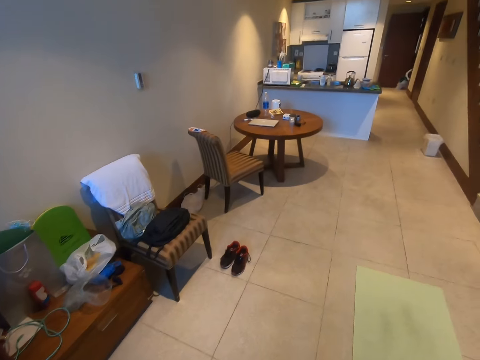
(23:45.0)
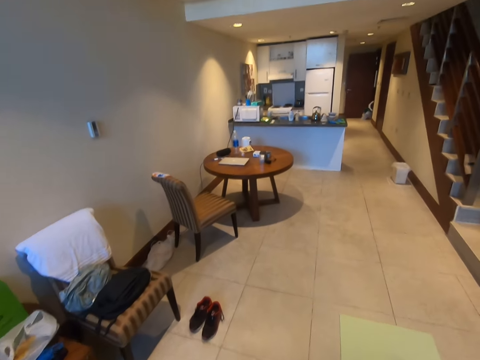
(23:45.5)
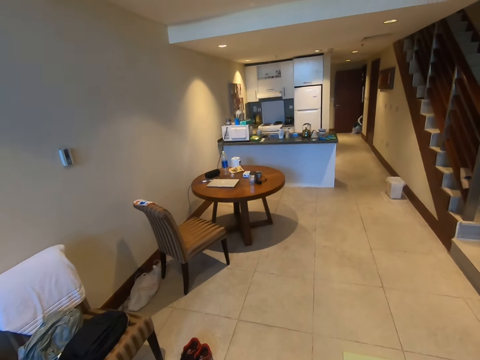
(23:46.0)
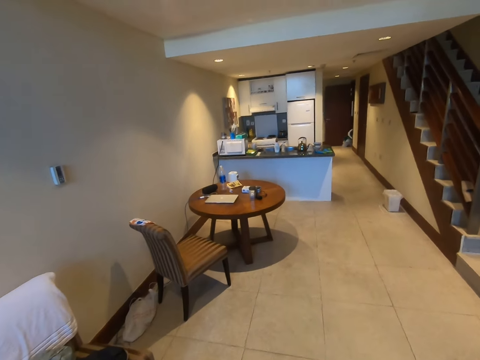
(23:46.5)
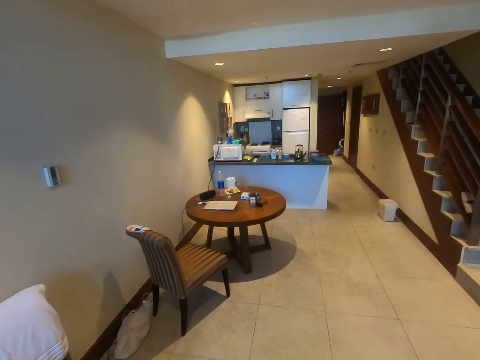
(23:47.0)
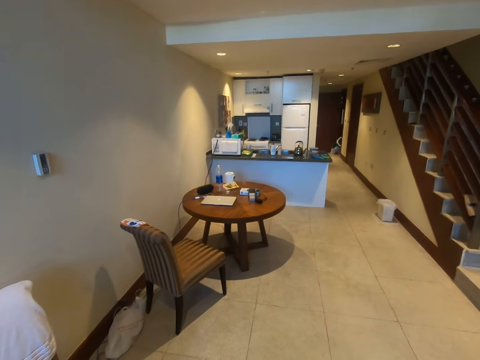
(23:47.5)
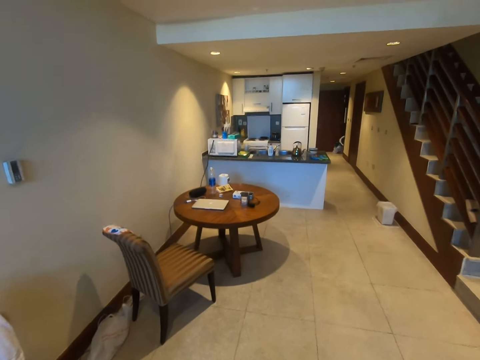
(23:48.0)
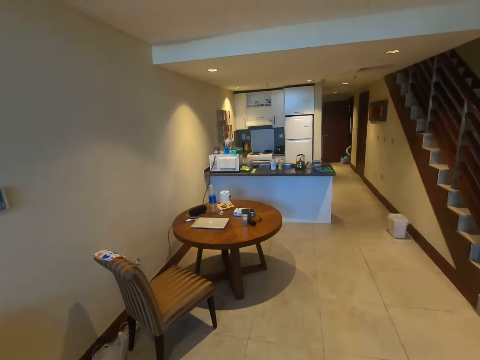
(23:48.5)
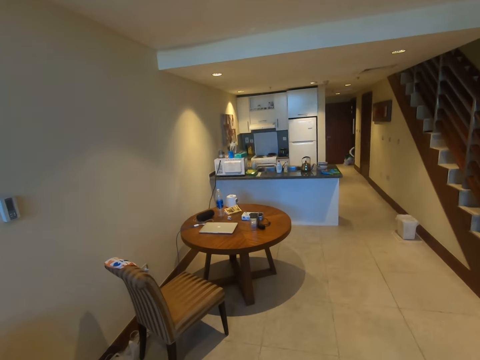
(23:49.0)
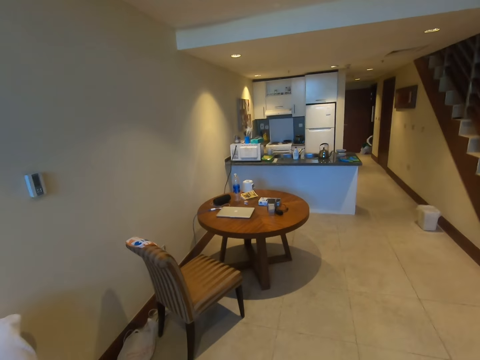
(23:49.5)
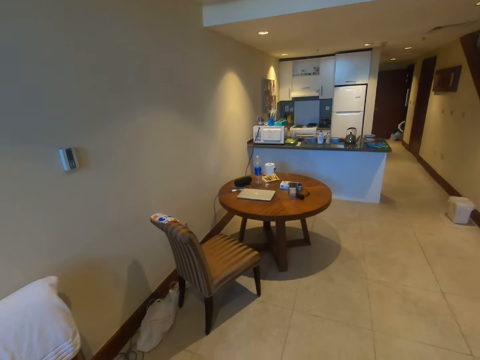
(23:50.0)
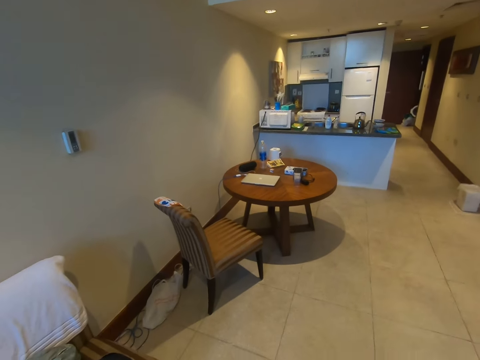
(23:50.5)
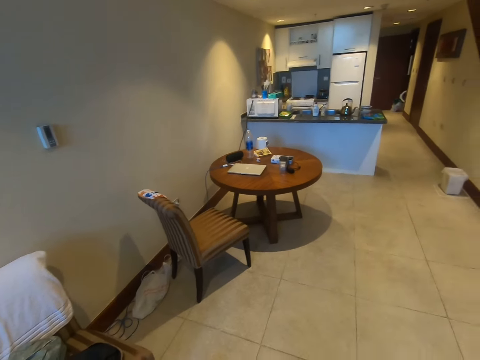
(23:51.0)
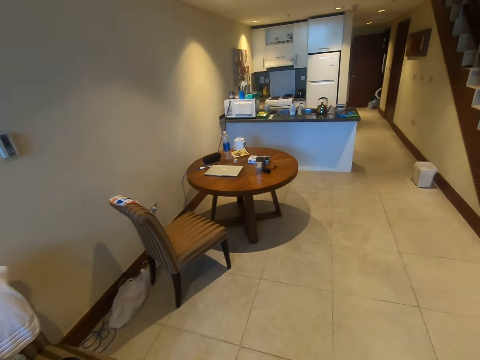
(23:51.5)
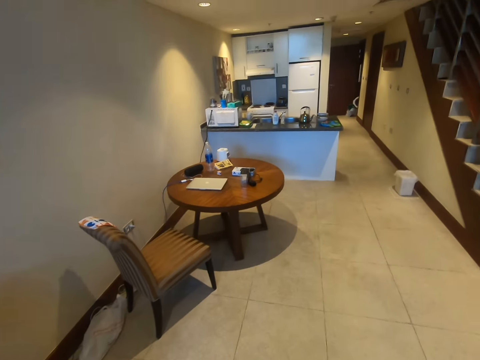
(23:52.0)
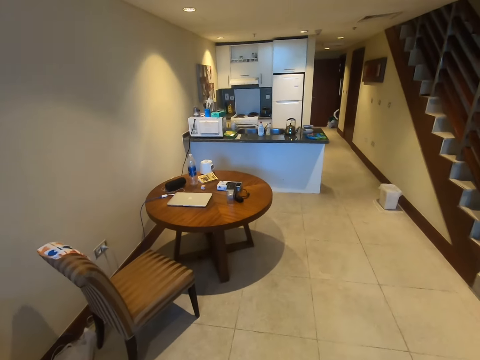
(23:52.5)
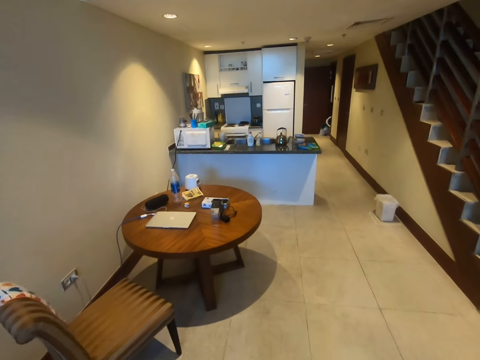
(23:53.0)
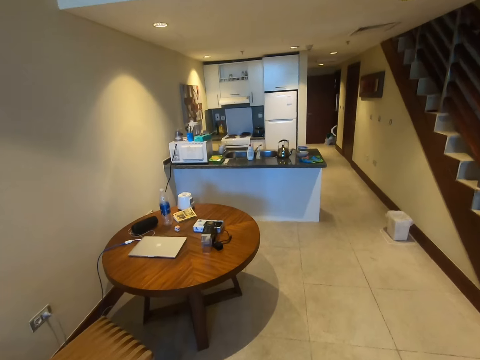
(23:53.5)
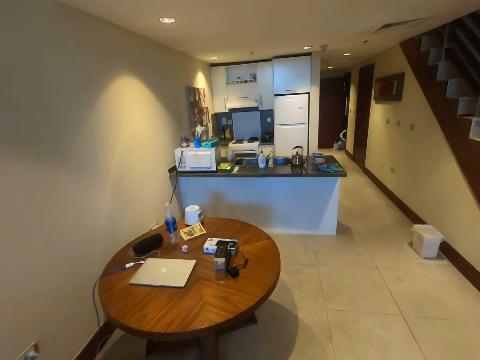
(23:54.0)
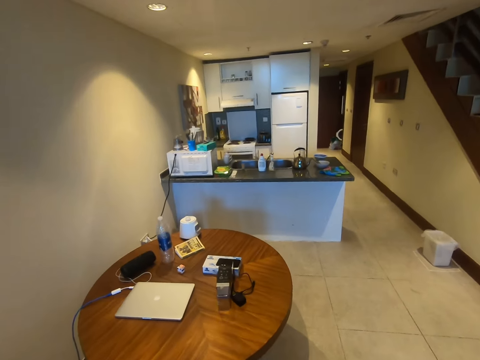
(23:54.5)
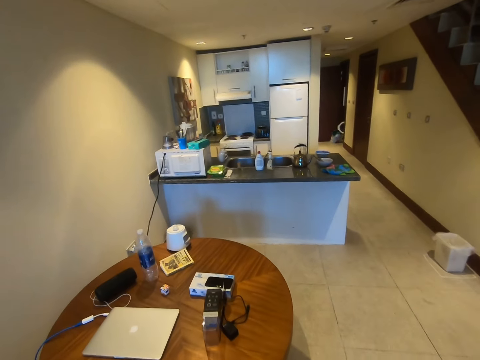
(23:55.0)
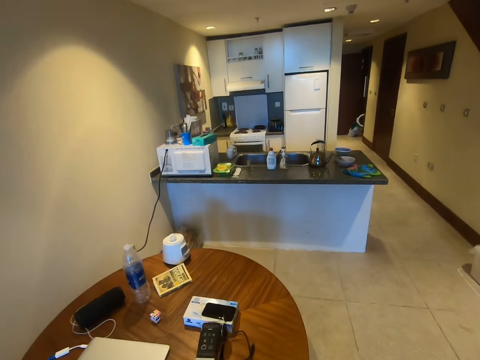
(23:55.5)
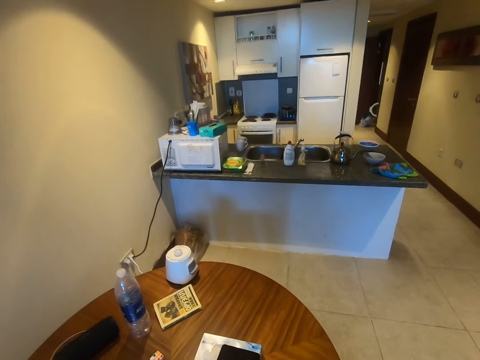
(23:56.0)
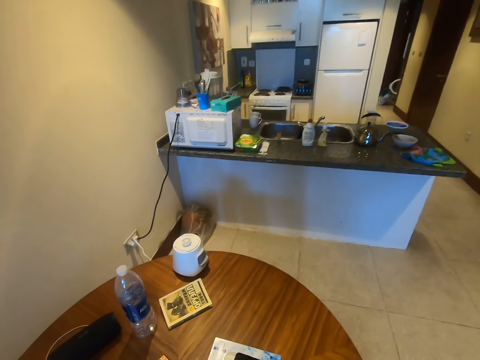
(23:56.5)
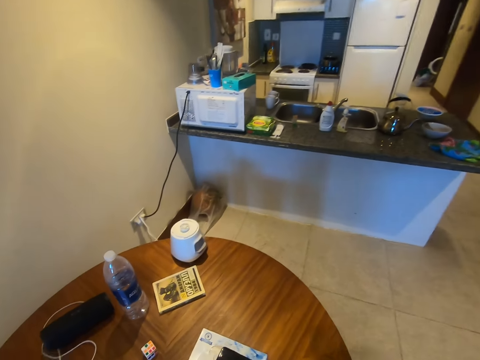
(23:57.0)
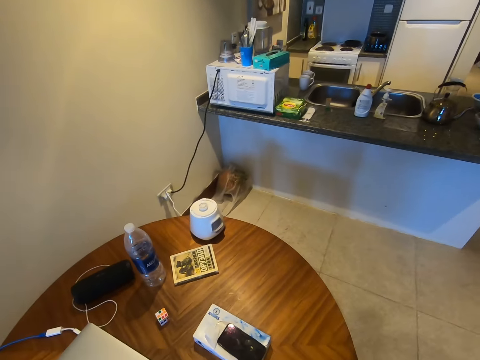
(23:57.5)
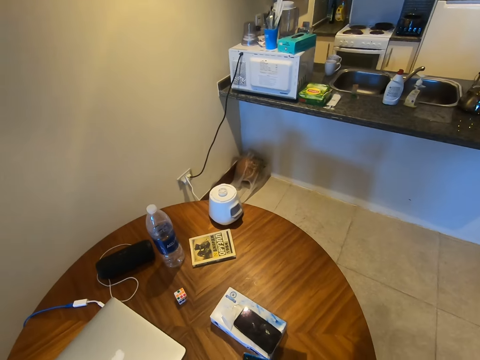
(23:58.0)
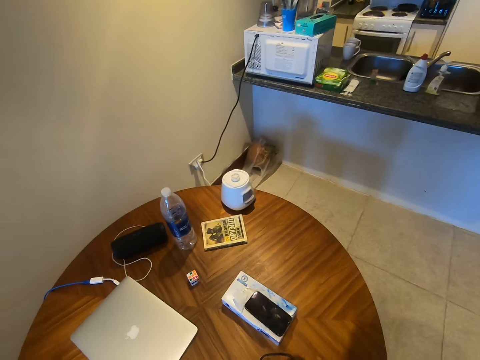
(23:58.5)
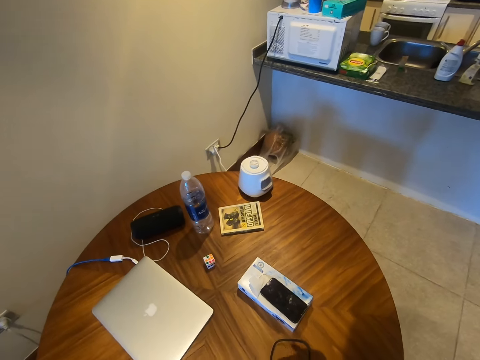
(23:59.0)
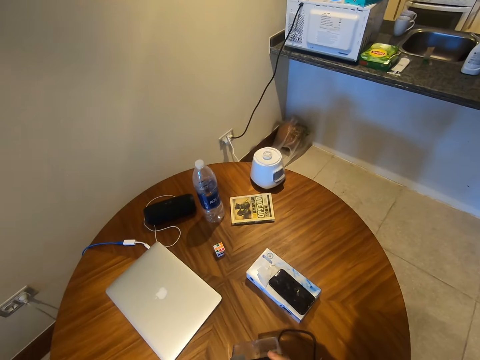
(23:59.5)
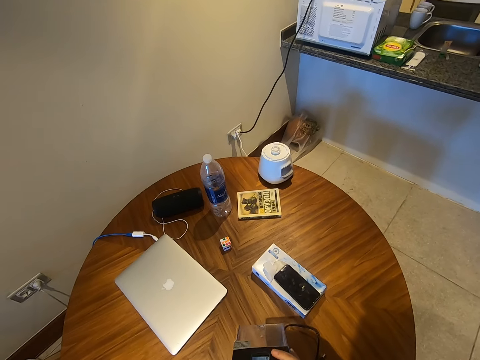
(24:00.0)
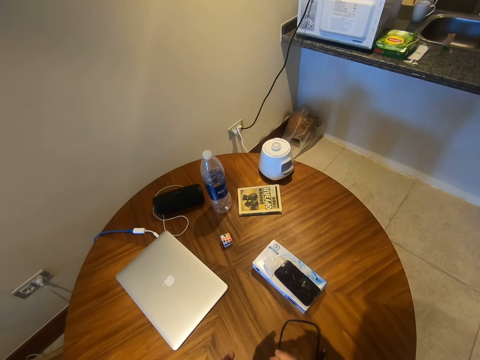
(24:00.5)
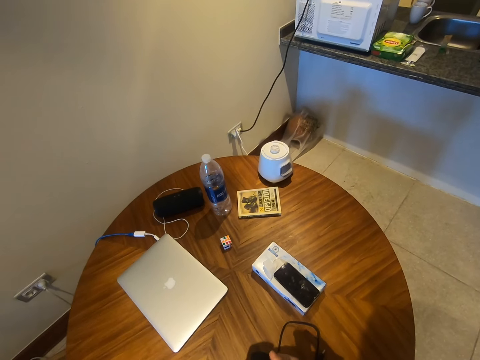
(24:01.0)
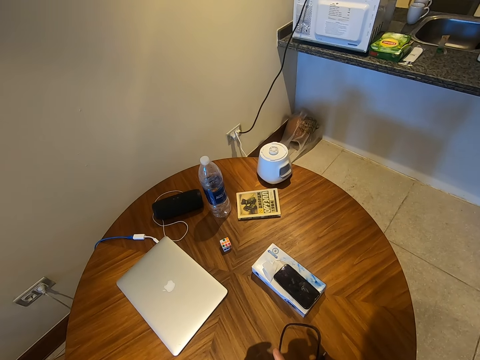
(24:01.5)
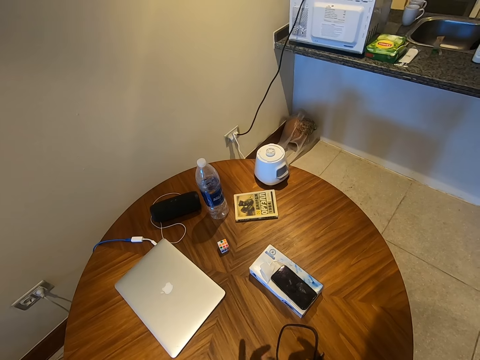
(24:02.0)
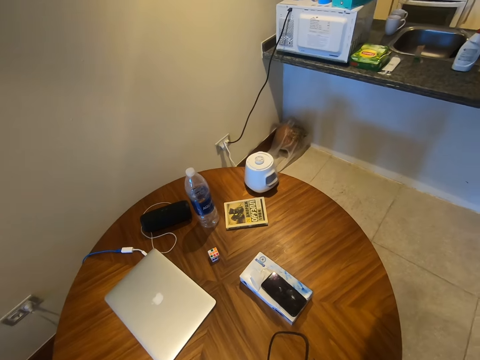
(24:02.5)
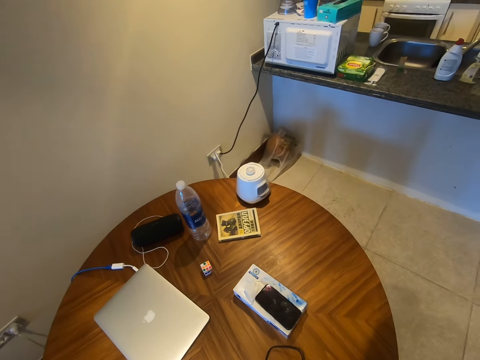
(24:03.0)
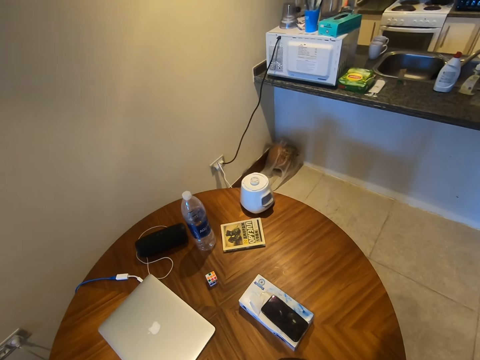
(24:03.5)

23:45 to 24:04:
The camera wearer walks around the room. They touch a box. They hold a charger from the table.

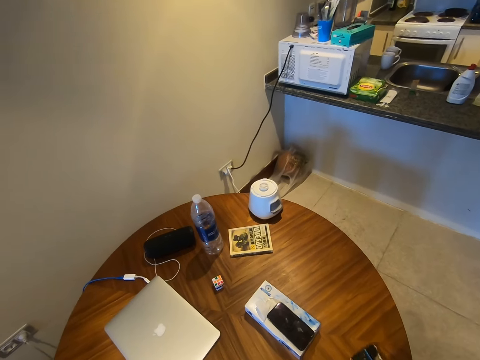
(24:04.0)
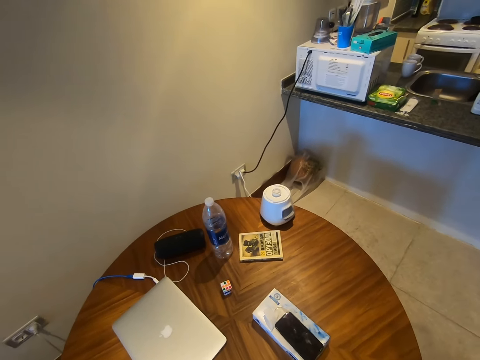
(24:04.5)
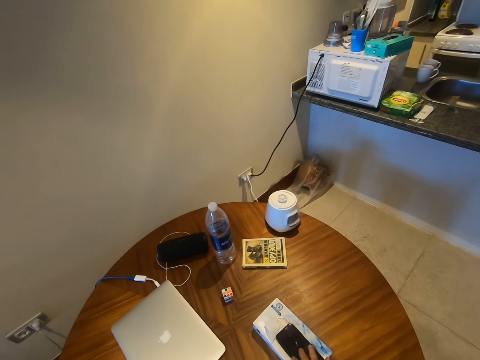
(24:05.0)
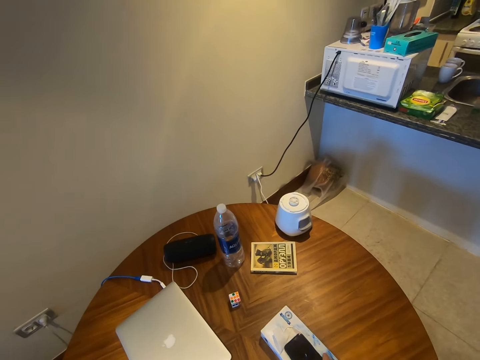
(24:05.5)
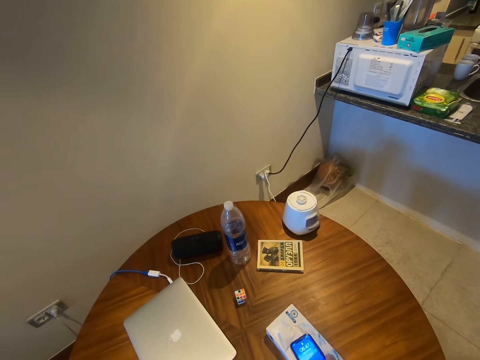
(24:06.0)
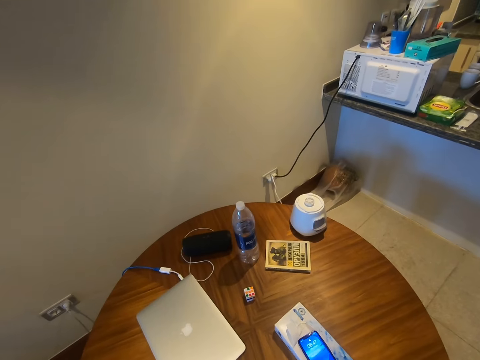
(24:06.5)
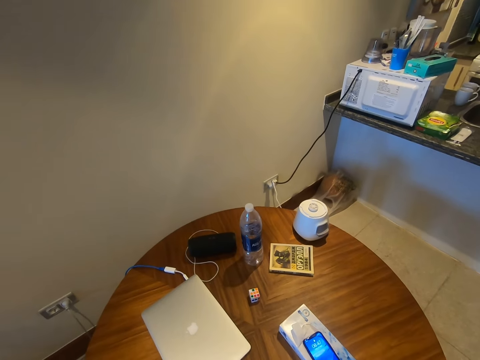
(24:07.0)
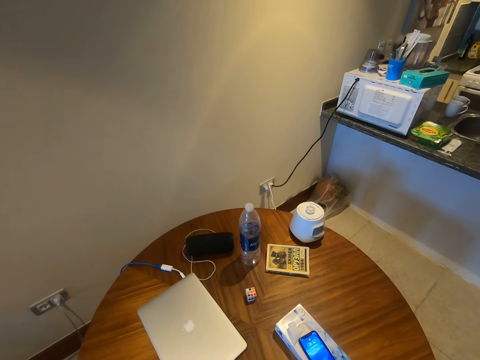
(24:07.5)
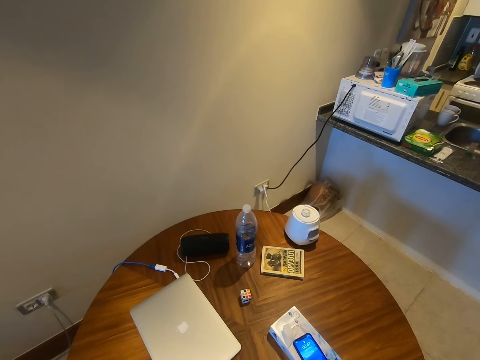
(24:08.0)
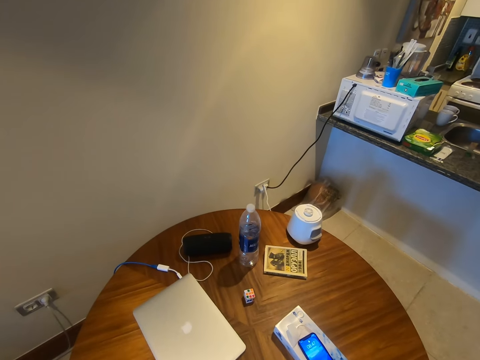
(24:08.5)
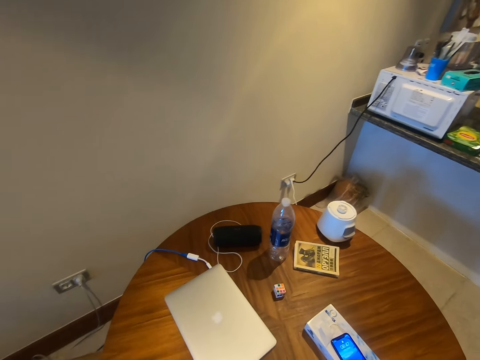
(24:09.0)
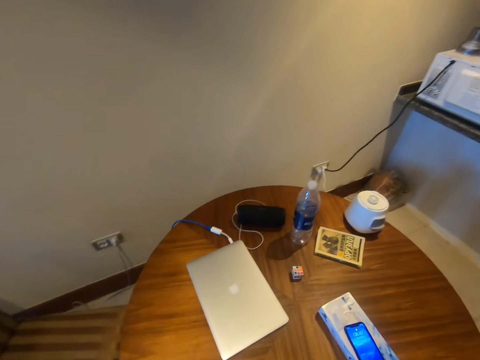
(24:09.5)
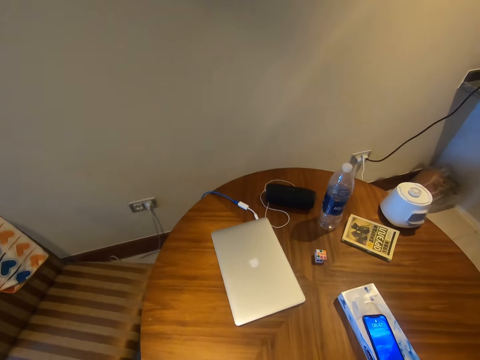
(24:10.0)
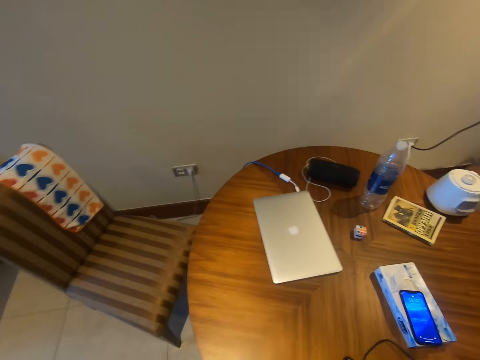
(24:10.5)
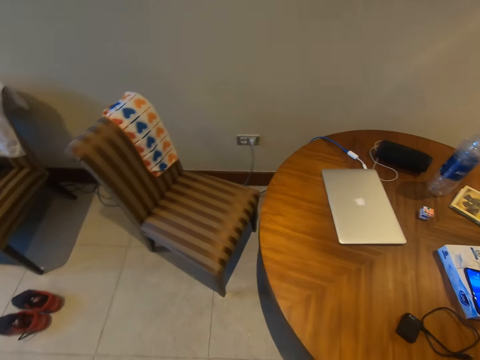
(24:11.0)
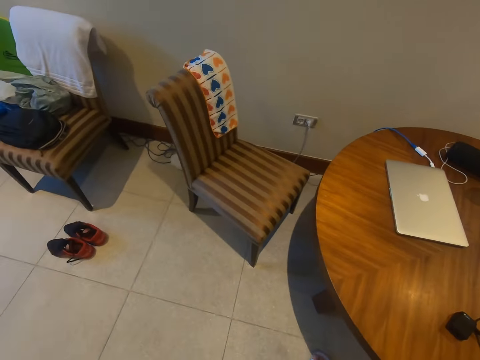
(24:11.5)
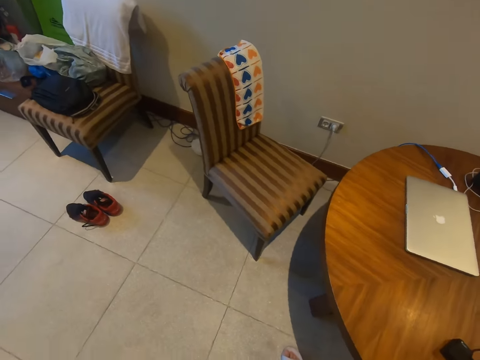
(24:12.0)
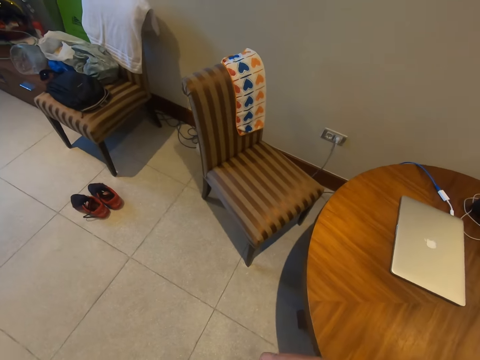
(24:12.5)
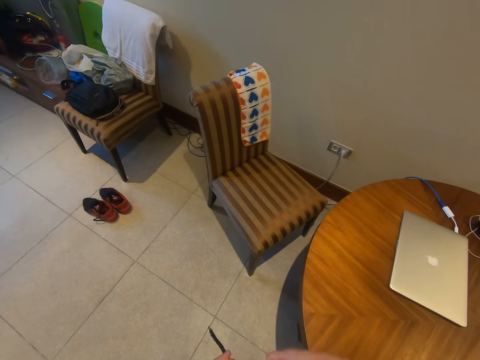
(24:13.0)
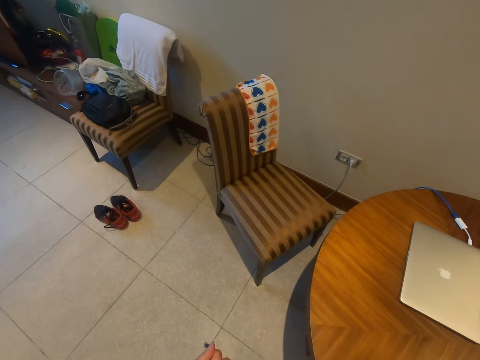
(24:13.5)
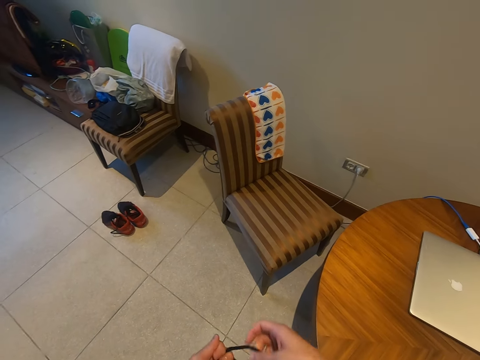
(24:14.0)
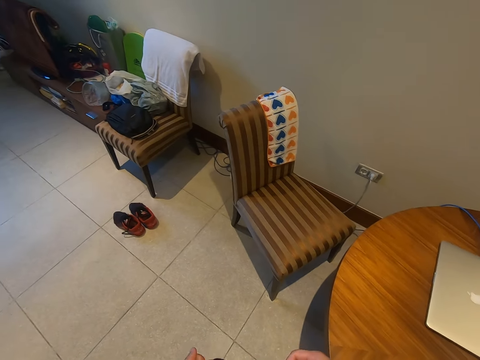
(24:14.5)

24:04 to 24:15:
The camera wearer operates the phone. He folds the laces of his trousers.
